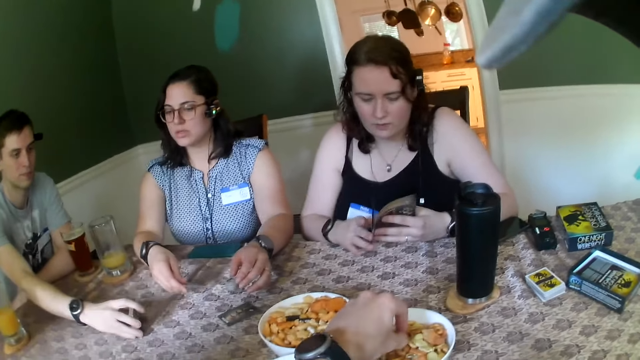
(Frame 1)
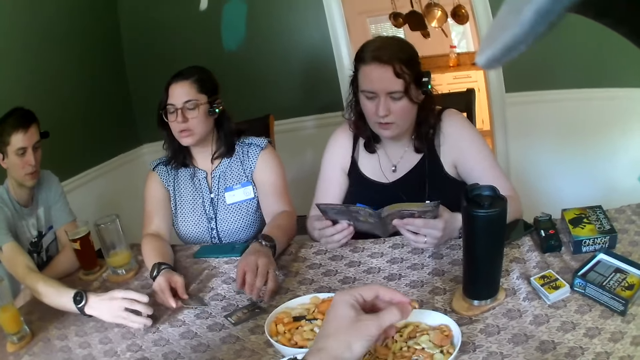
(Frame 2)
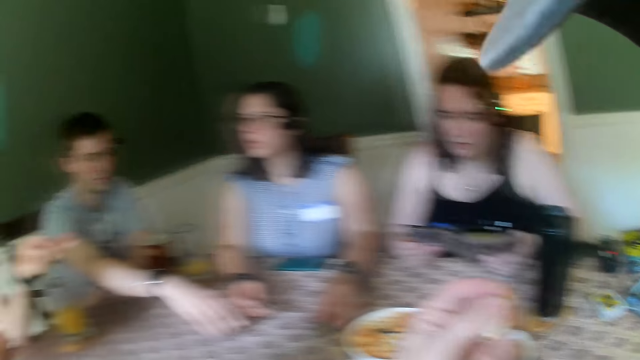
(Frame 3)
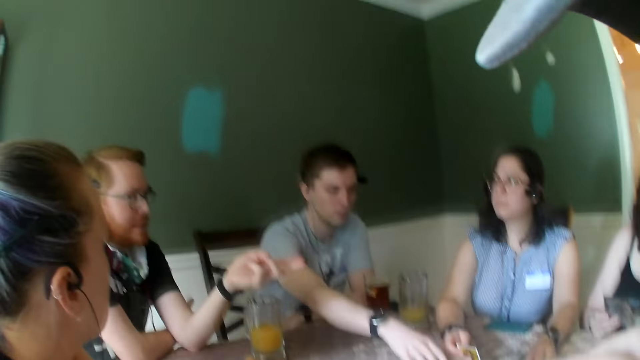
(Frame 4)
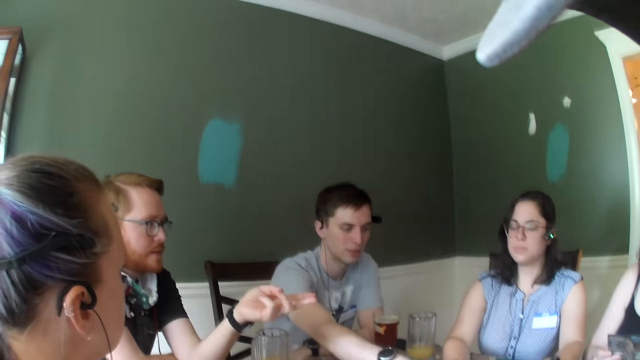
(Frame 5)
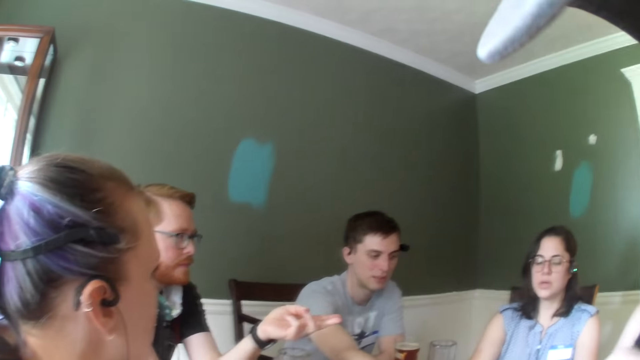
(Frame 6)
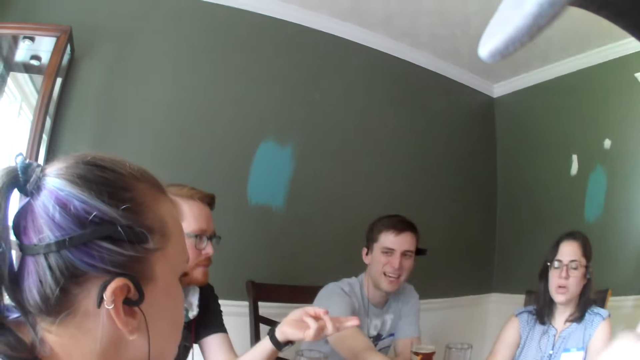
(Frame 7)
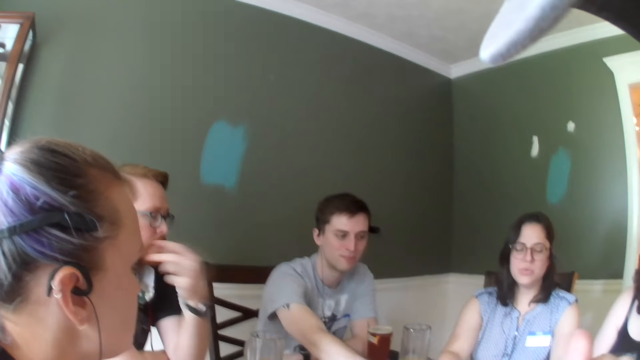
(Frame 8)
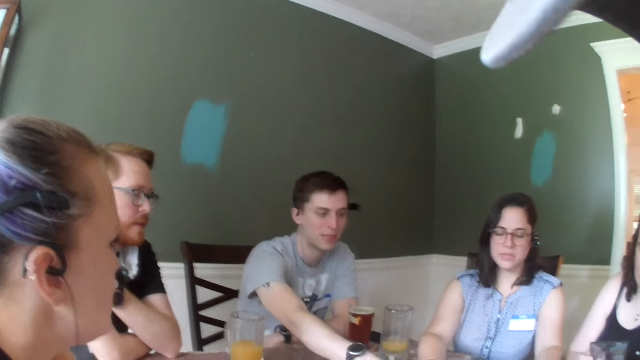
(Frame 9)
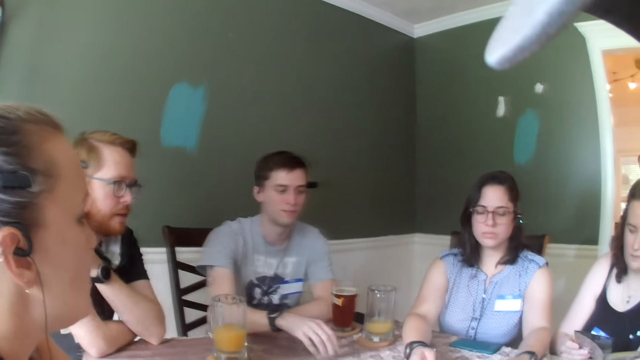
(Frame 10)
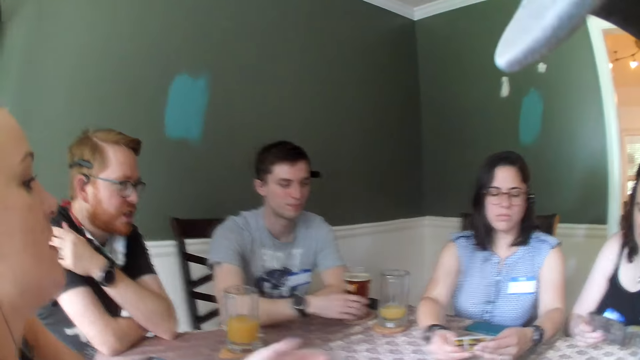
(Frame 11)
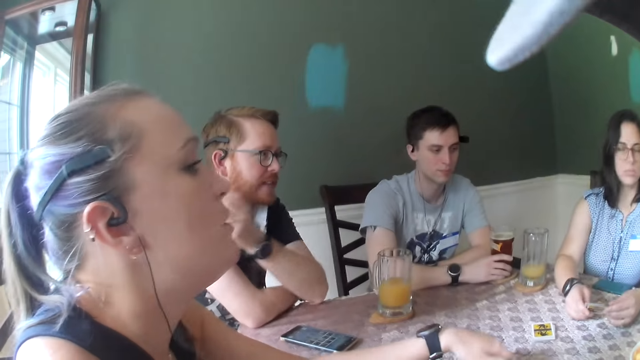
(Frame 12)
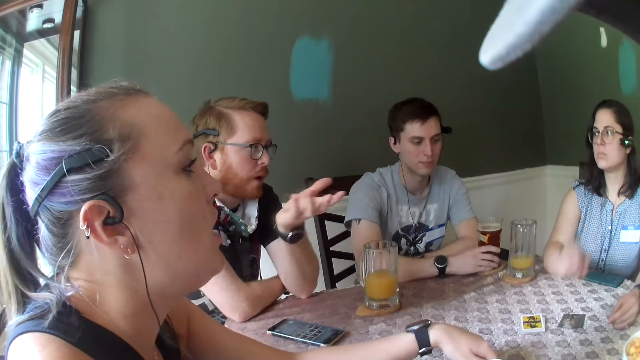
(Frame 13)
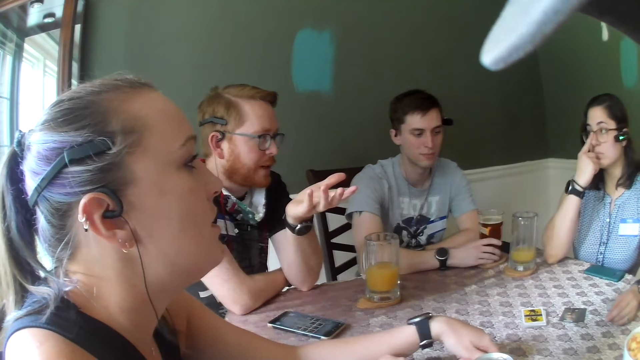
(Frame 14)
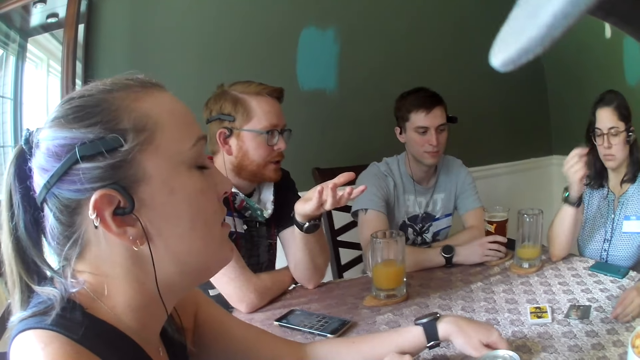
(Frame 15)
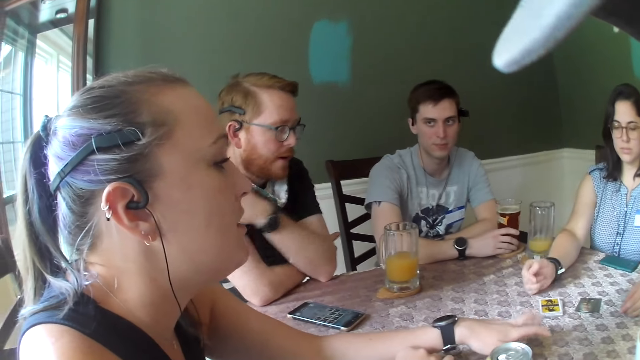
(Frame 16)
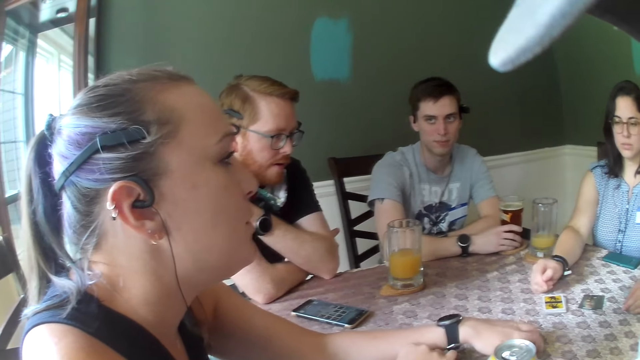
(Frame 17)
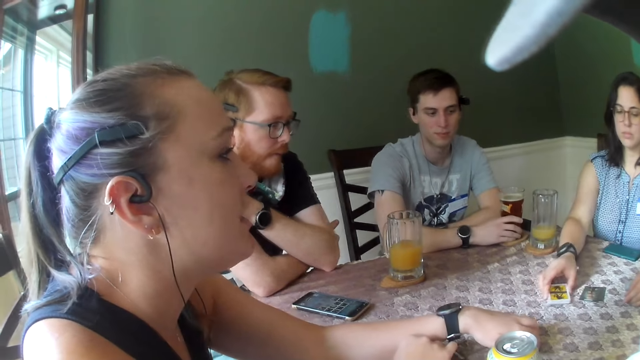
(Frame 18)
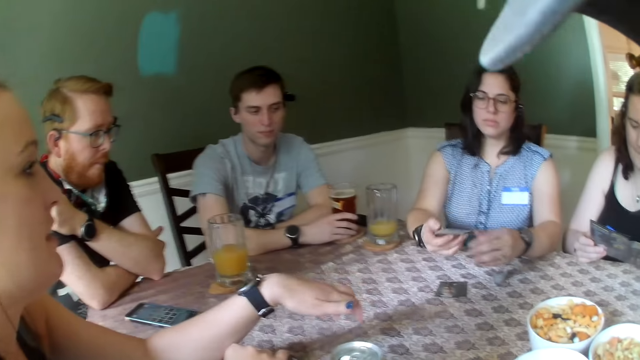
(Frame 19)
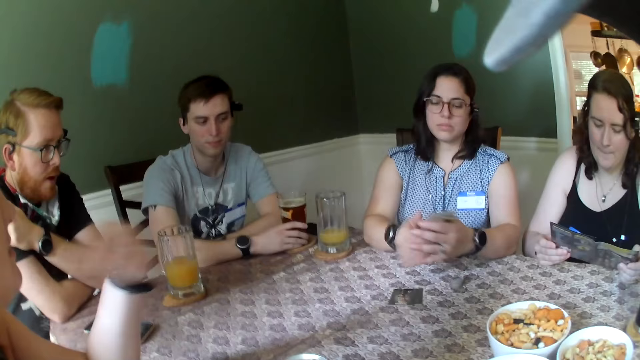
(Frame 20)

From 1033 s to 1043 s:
A woman picks a card on the table with her left hand. She moves the card on the table with the right hand. The camera wearer eats something with the left hand. A man moves cards on the table with the right hand. The man holds a cup of beer on the table with his right hand. Another man moves a hand. The woman carries the cards on the table with her left hand. She passes the cards in her left hand to her right hand.

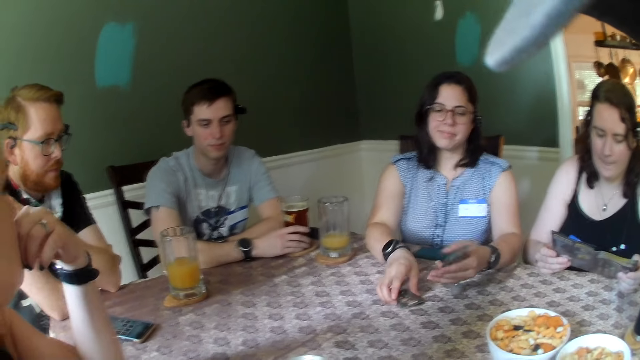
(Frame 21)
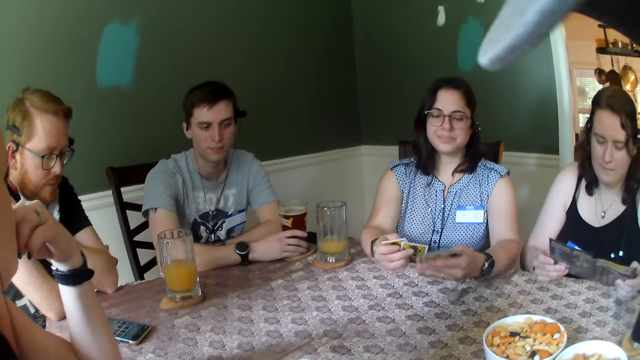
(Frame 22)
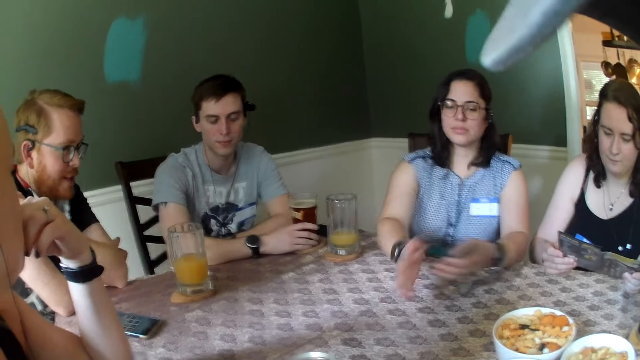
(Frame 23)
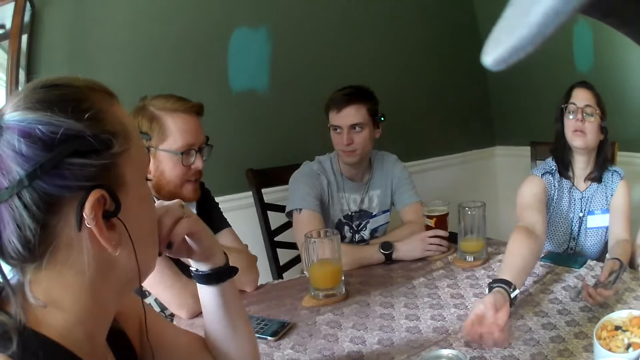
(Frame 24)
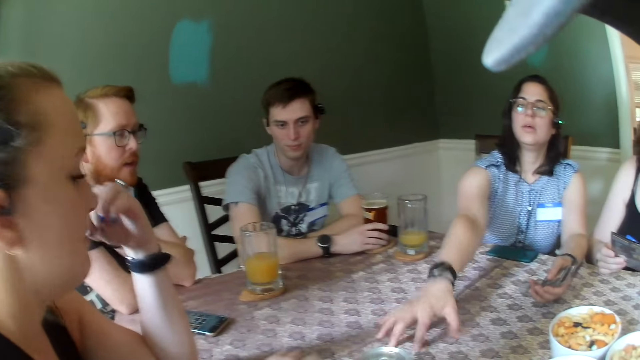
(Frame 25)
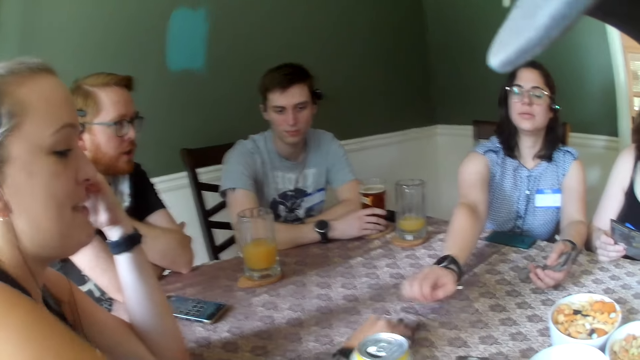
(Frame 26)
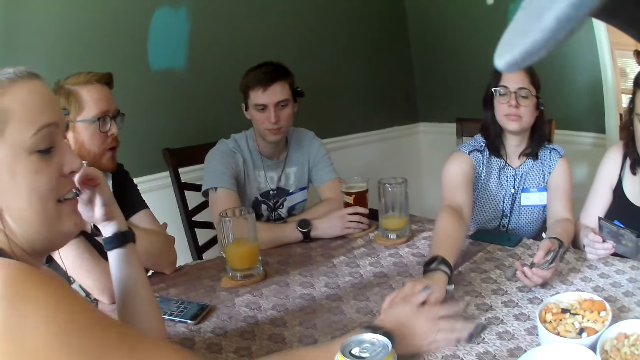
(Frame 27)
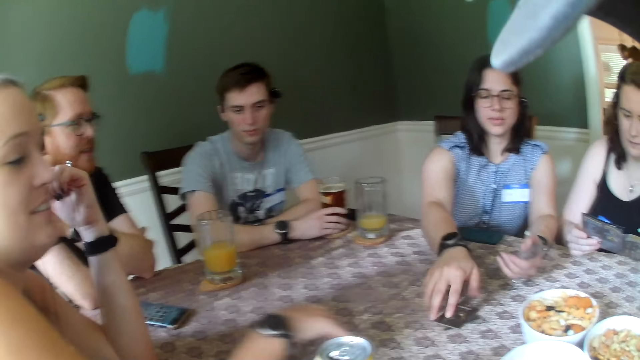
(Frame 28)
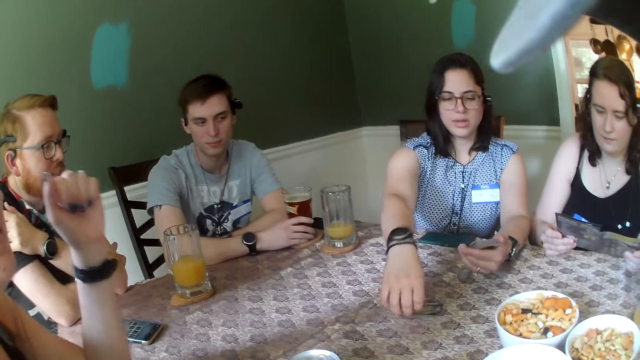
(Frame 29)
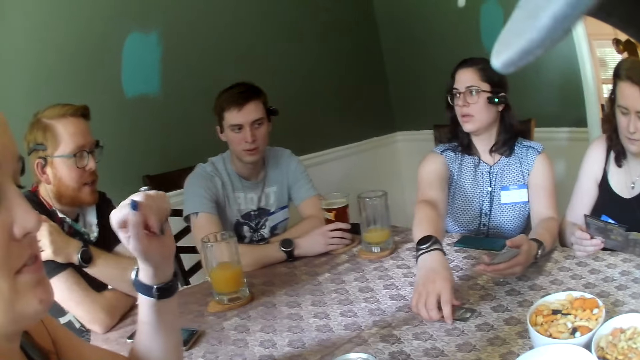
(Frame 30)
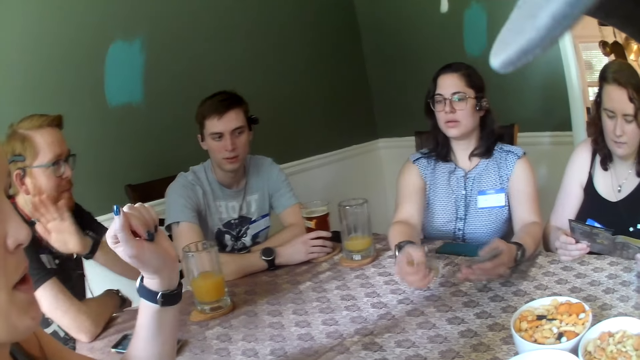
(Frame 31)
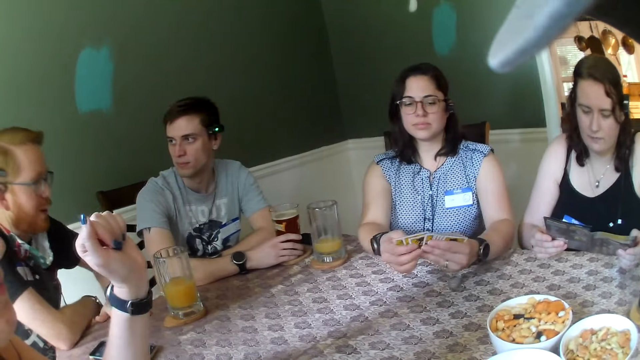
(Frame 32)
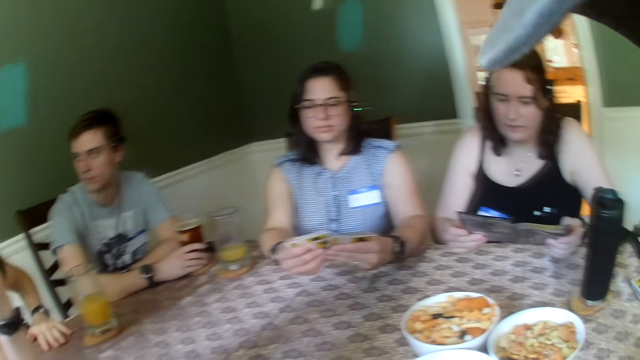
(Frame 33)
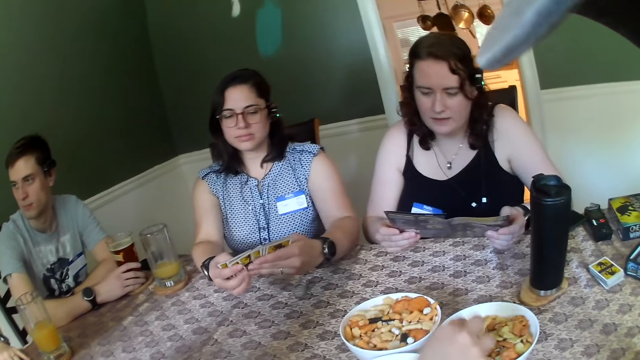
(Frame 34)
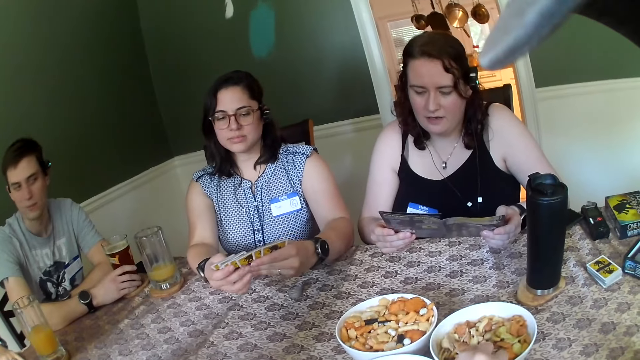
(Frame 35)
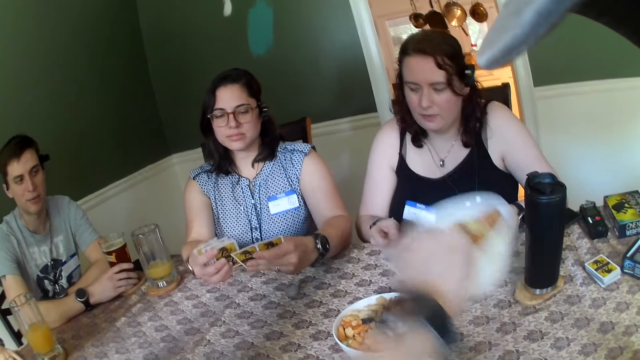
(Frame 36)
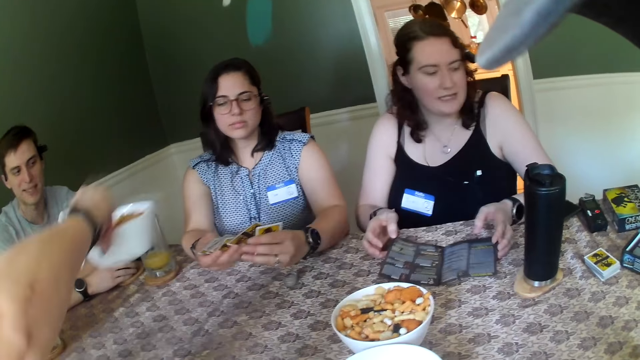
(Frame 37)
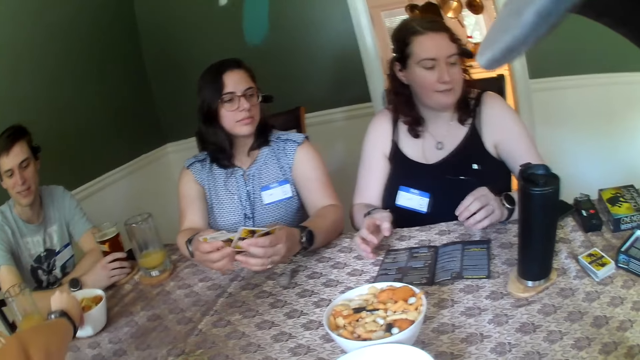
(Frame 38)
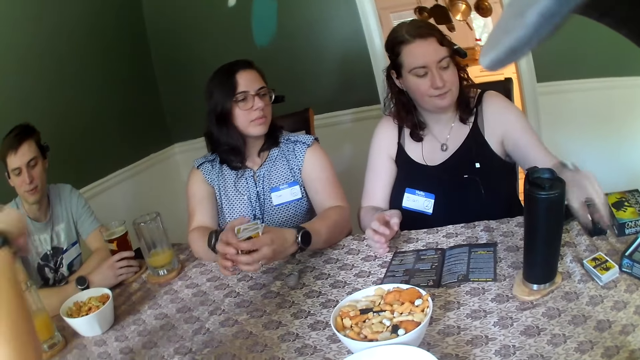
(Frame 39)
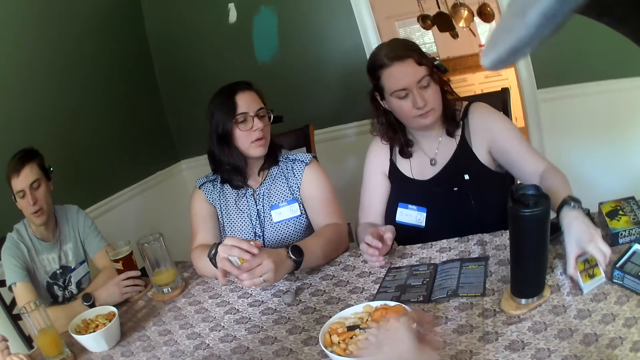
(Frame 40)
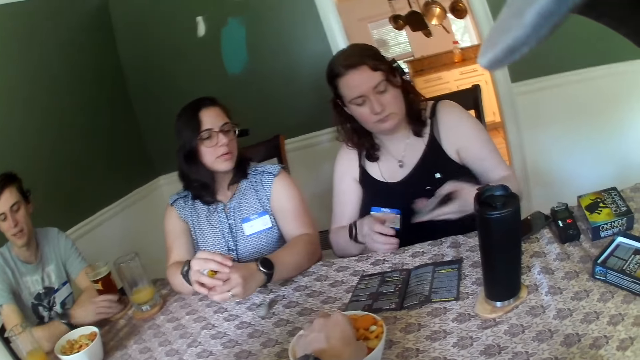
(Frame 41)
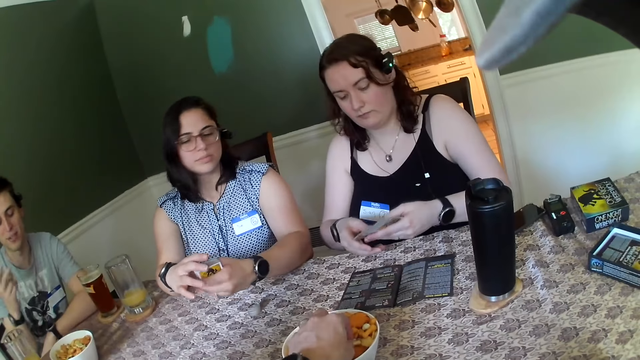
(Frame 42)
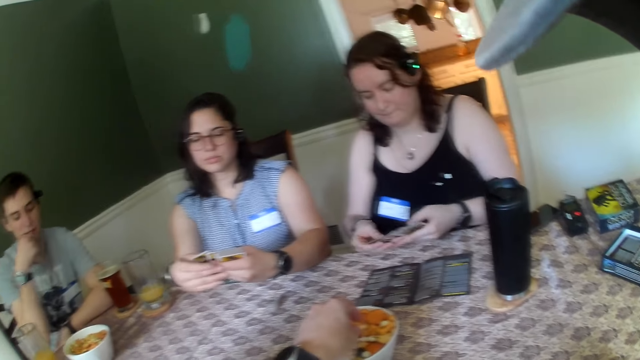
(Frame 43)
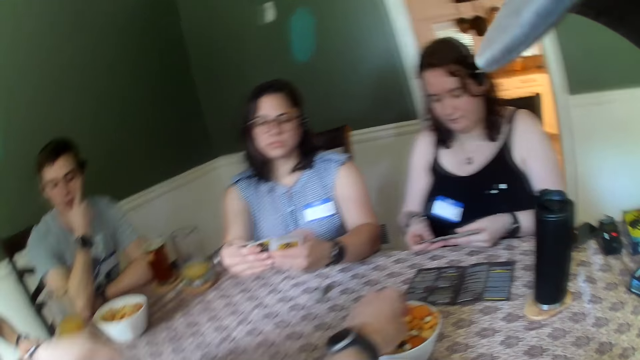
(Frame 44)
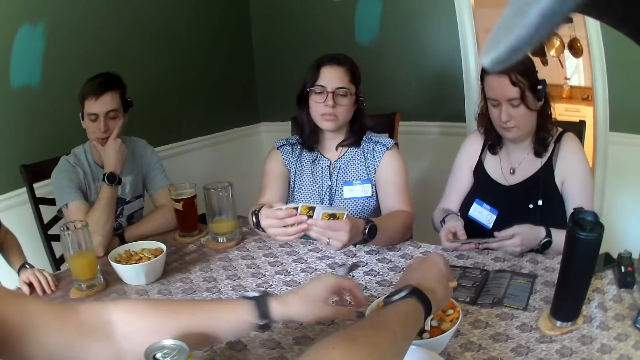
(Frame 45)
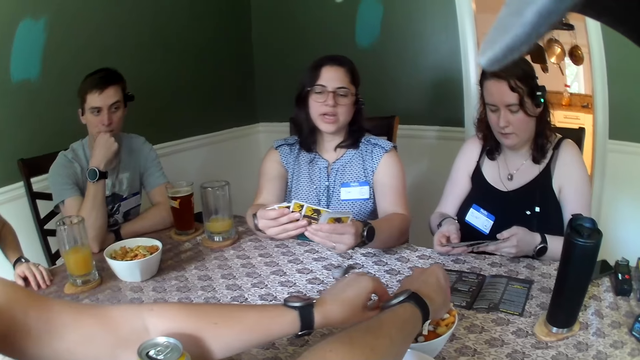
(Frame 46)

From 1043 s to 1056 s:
A woman holds a card with both hands. She picks cards from the table with the right hand. She moves the card on the table. Another woman passes the cards to a third woman with her left hand. The second woman moves the card on the table. A woman carries the cards on the table with her right hand. The first woman picks the card from the table with the right hand. She arranges the cards with both hands. The camera wearer picks food from the plate. They carry the plate of chips from the table with their left hand. They change the position of the food. They drop the plate of chips in front of a man with their left hand. The third woman carries a bunch of cards from the table with her left hand. She holds the cards in both hands. The camera wearer carries chips in the plate on the table with their left hand.
